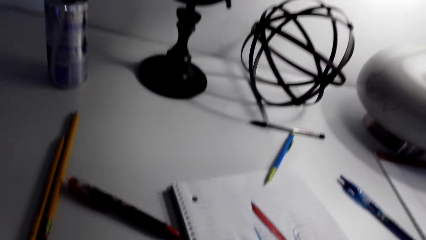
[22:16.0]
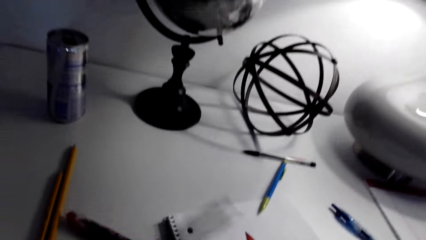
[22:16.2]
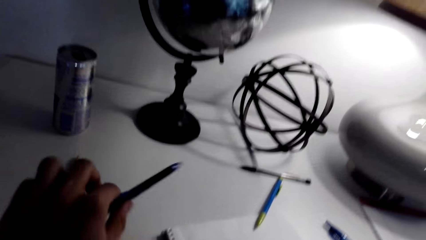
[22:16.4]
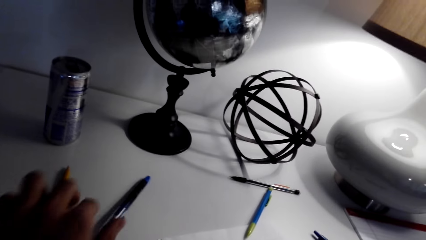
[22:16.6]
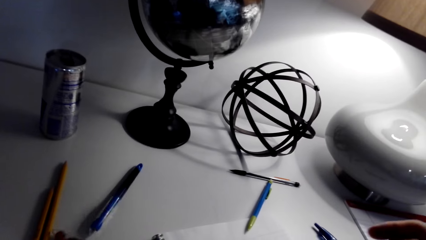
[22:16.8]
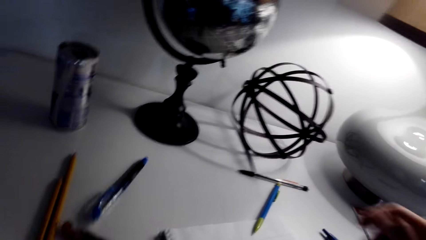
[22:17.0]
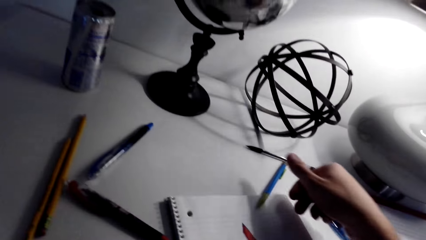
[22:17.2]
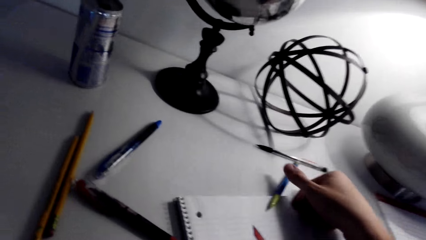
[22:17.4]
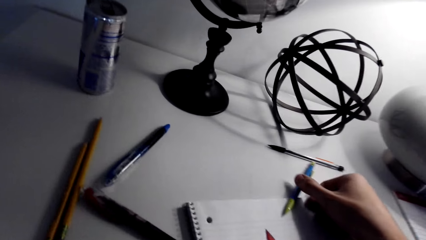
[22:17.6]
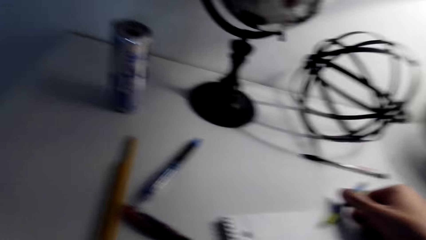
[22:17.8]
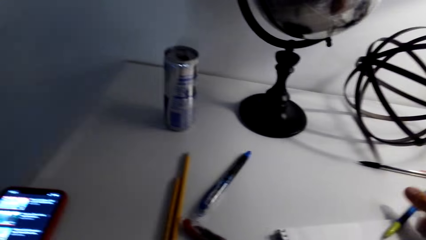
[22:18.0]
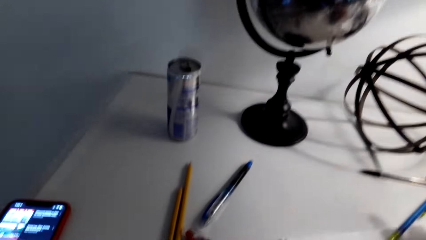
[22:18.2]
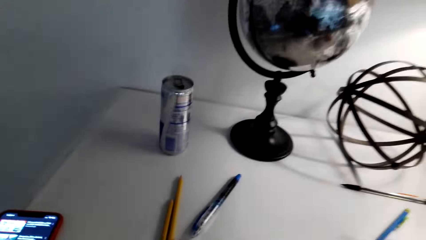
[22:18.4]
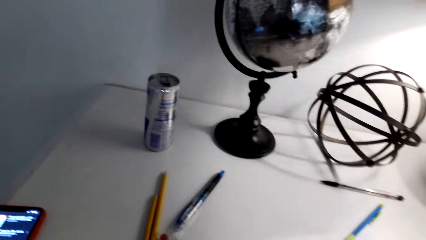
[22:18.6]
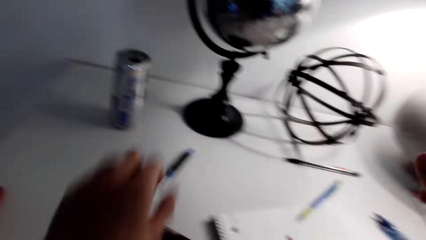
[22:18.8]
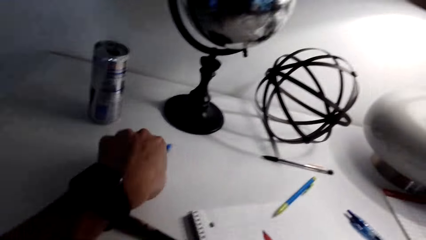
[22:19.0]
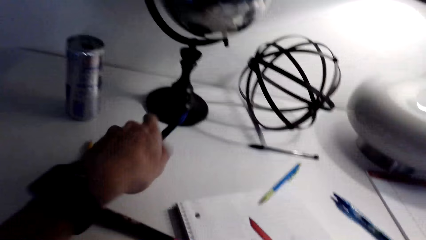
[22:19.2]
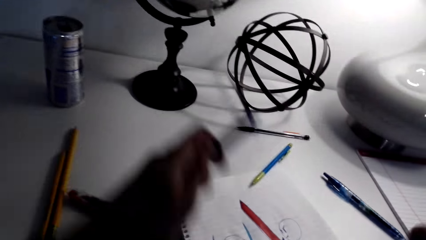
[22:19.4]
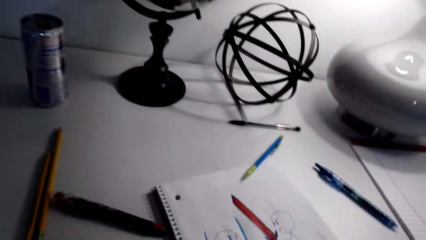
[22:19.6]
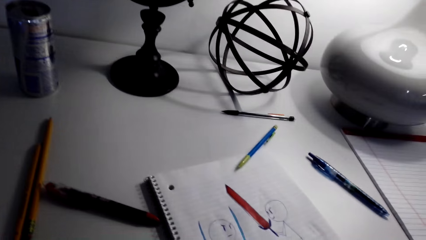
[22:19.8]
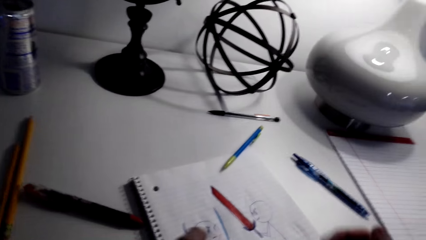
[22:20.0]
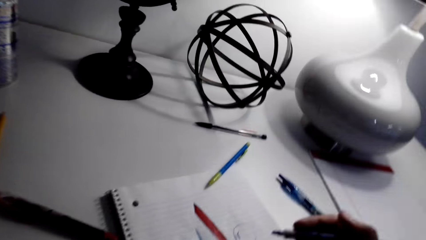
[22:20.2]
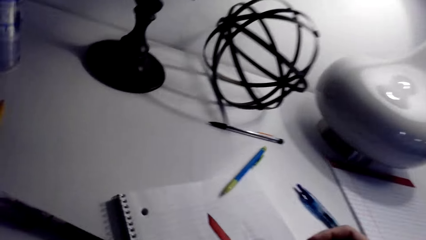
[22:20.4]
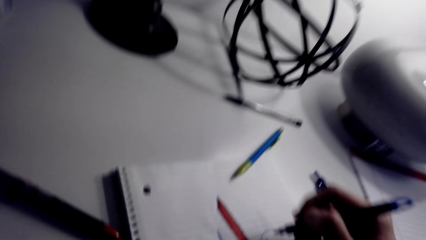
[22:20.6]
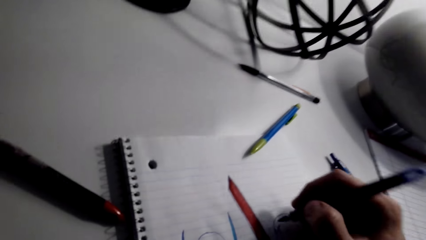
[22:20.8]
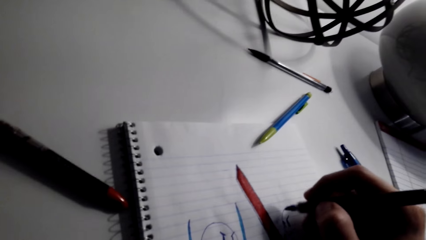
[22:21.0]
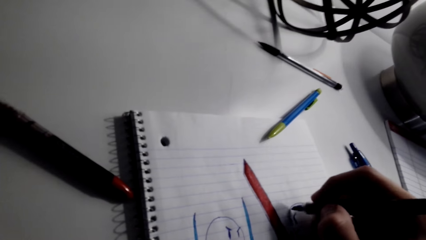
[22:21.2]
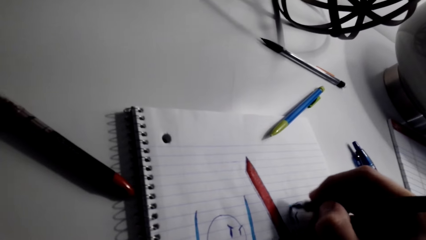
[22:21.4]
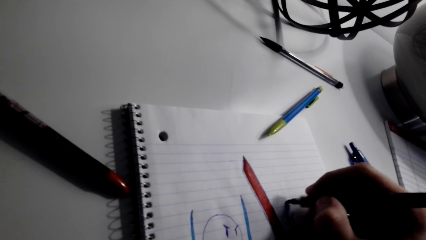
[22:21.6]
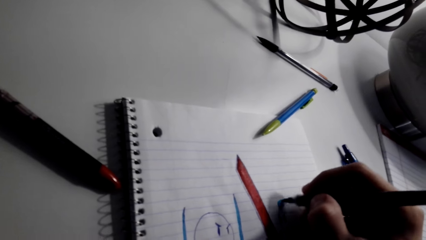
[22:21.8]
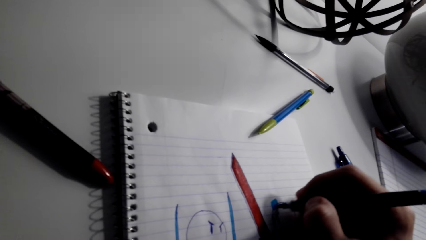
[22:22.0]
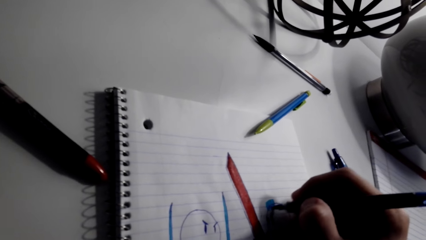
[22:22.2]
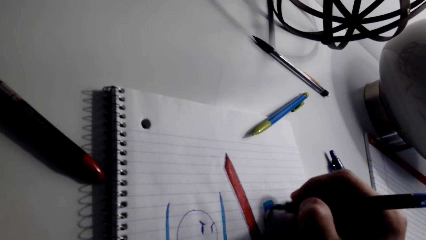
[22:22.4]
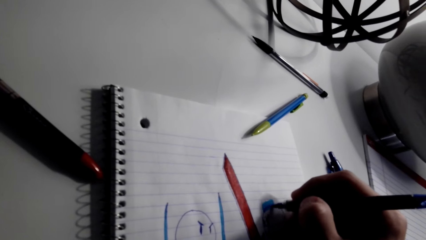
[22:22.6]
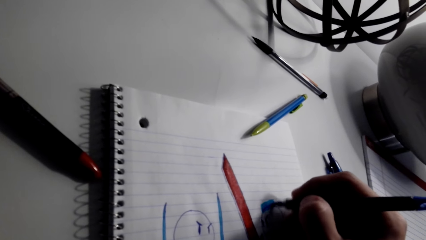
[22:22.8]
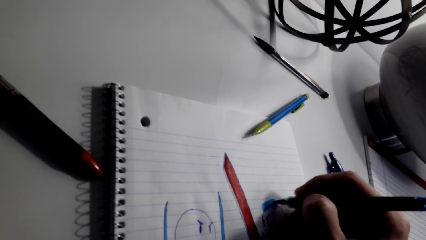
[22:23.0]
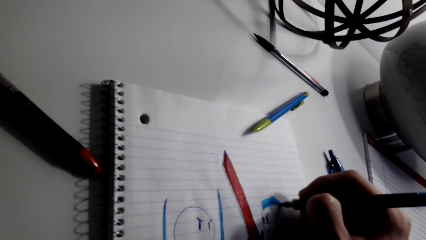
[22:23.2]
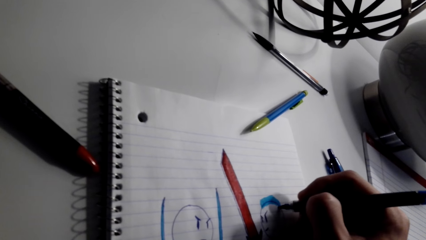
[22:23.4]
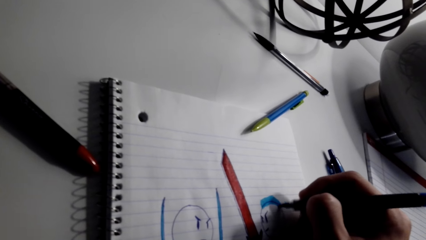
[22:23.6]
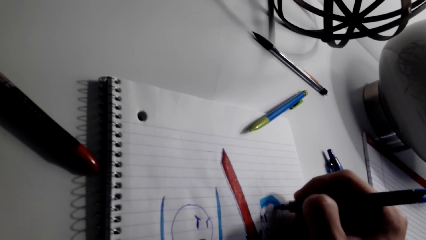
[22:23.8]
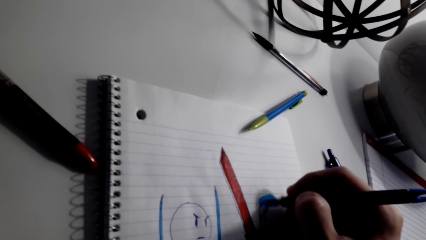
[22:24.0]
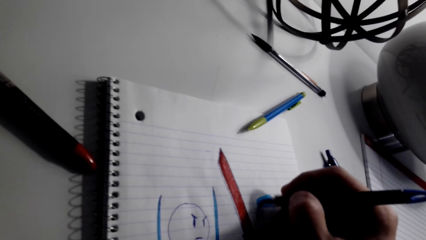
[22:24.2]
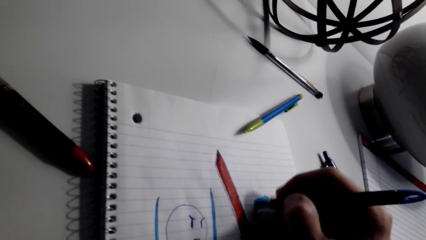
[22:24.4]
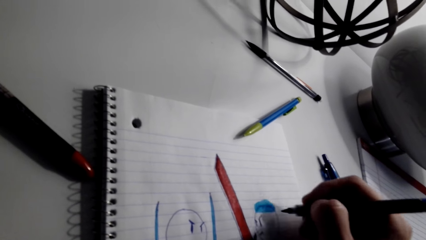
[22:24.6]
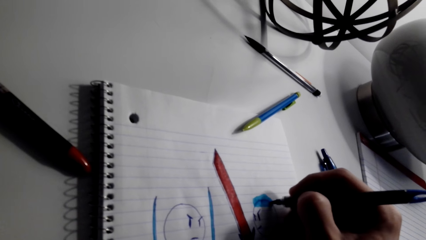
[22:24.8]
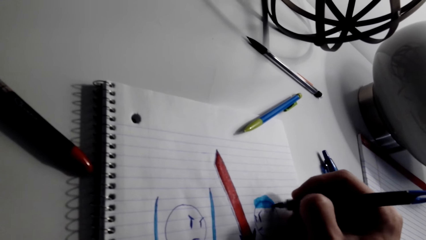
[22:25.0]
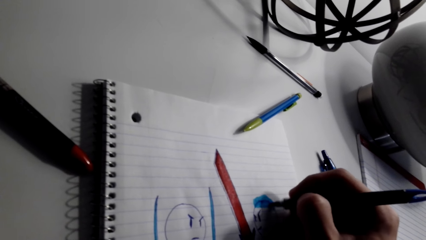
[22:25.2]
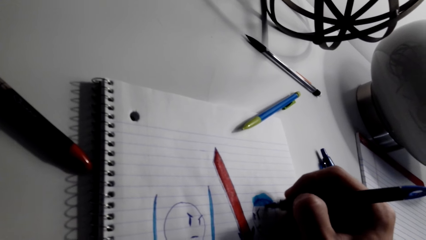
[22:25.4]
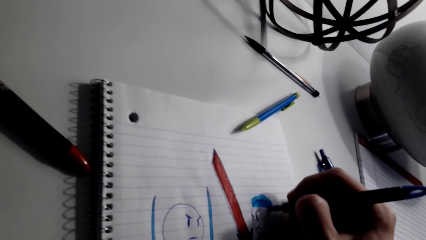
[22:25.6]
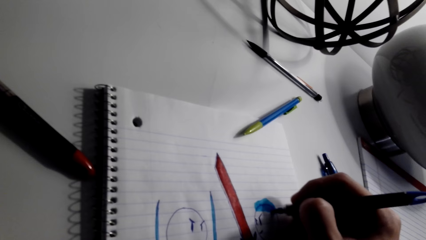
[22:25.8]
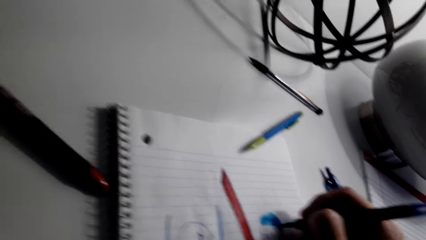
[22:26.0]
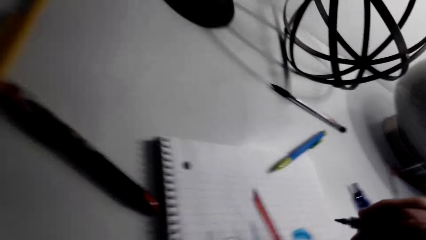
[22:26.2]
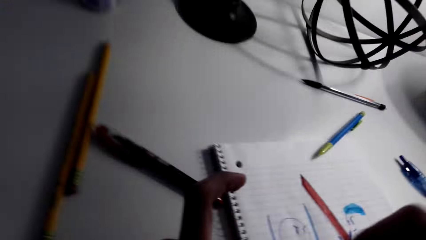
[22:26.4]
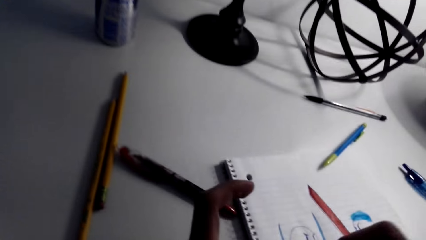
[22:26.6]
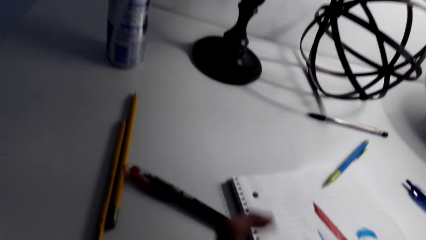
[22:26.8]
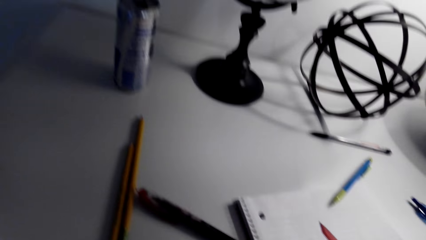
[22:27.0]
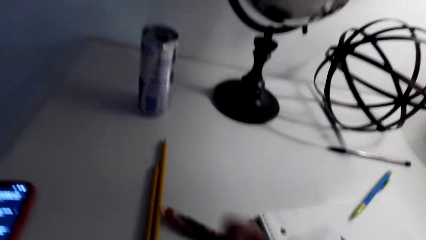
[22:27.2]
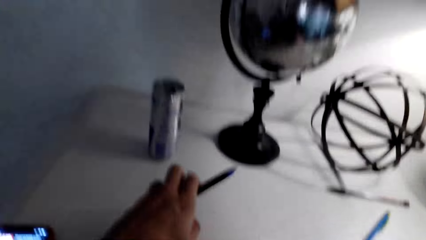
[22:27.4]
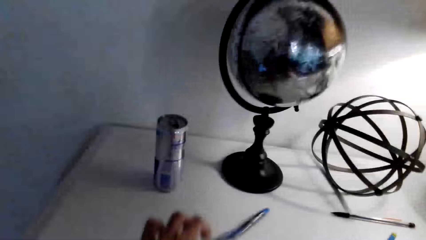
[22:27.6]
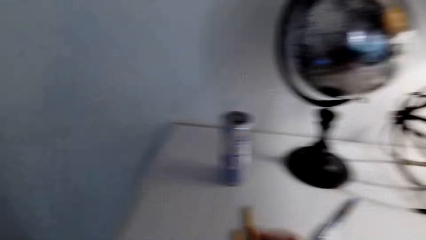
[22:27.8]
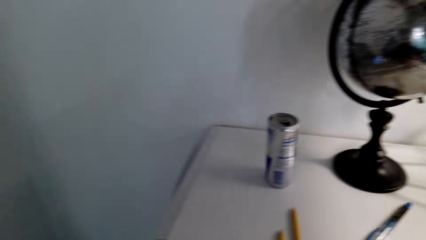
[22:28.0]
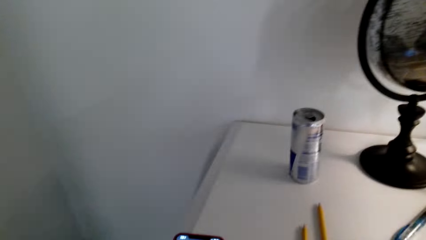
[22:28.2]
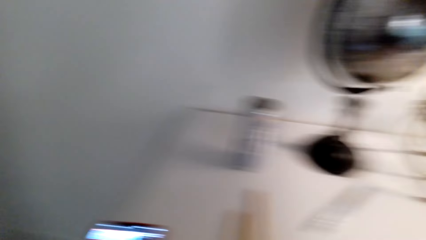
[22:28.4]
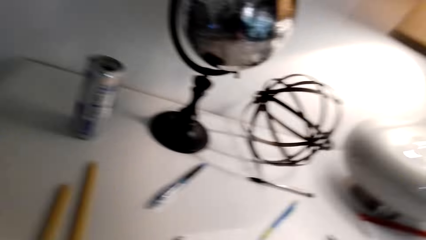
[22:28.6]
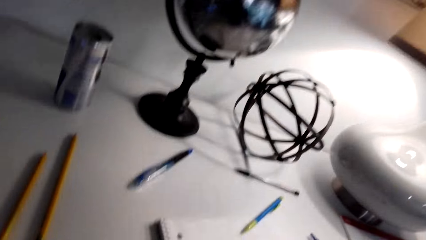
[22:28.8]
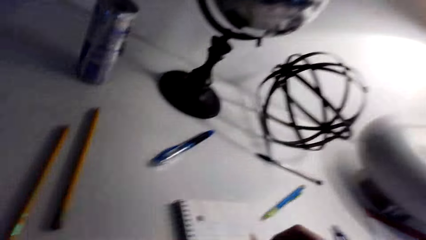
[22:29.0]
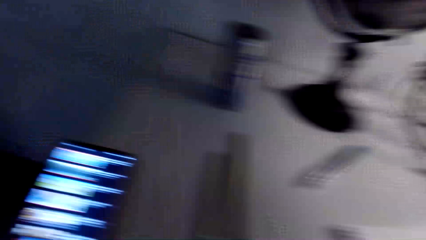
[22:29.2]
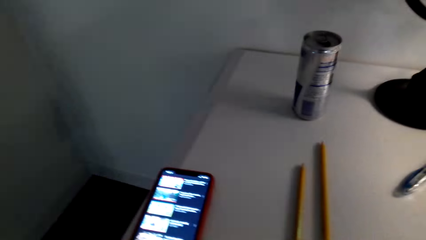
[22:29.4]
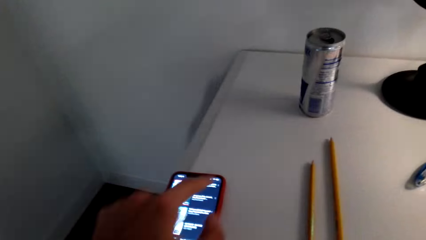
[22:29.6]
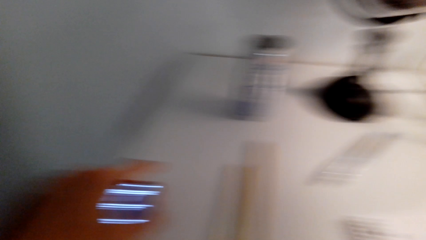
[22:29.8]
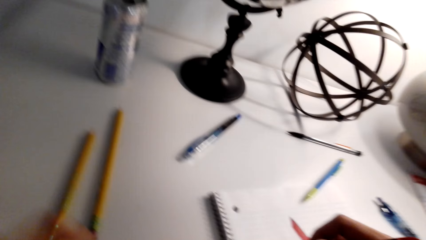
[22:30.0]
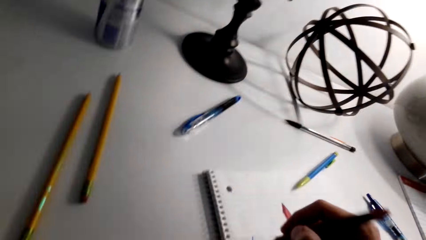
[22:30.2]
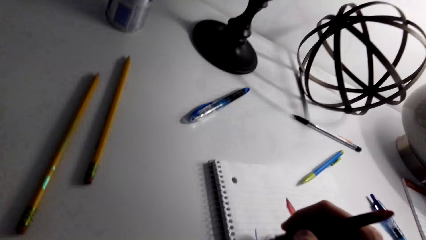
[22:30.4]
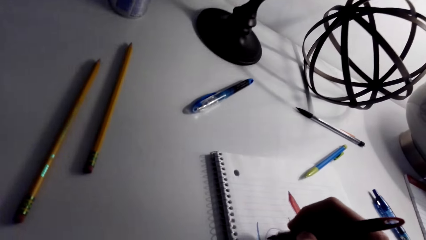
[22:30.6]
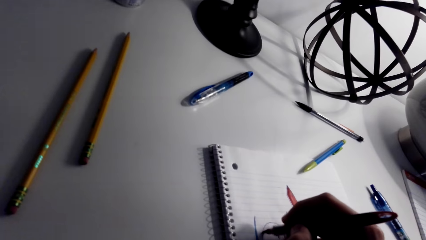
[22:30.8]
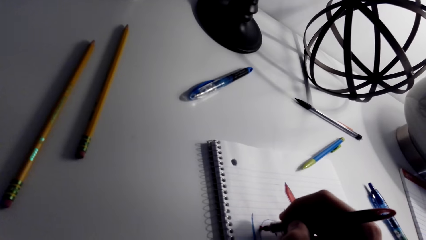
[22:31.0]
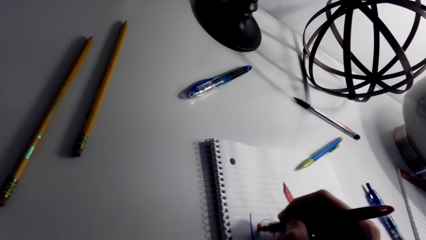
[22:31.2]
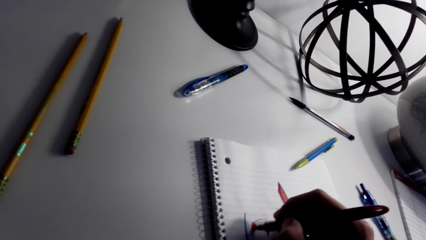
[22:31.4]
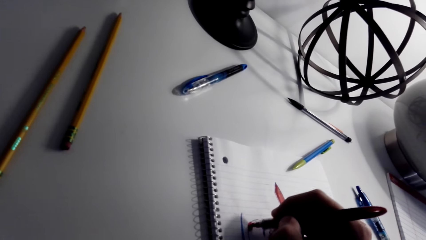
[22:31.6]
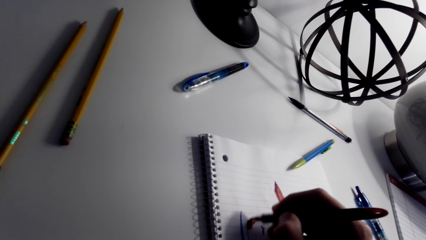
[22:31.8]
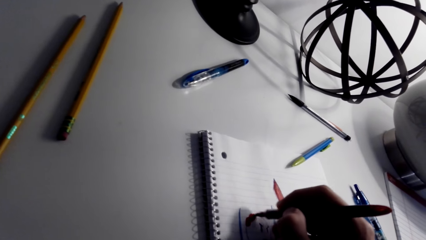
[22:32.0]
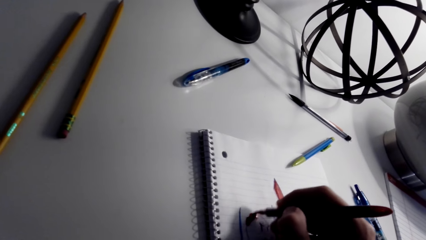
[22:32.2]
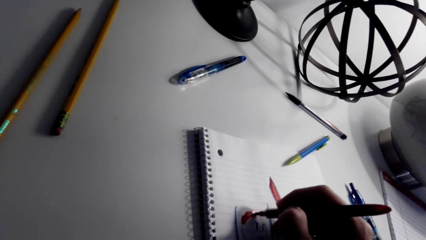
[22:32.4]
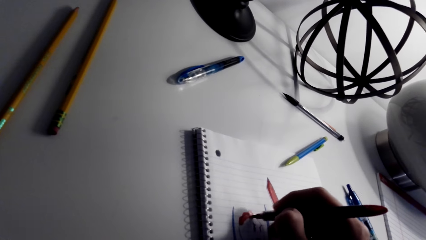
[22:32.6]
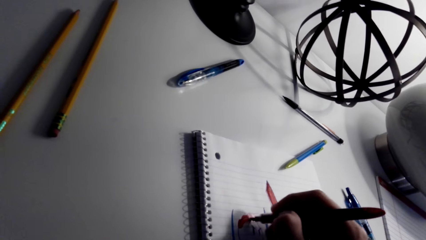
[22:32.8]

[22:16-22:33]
The camera wearer drops the pen on the table with the left hand. They pick up the pen from the table with the right hand. They pick up the pen with the left hand. They paint the sketch with the marker pen. They drop the pen on the table with the left hand. They decorate the drawing. They paint the sketch with the marker pen.
